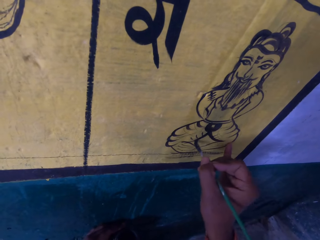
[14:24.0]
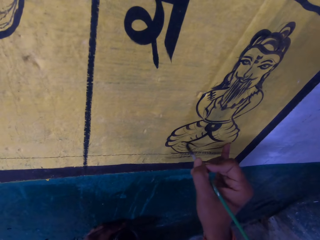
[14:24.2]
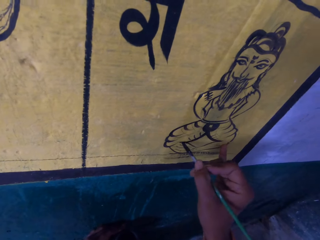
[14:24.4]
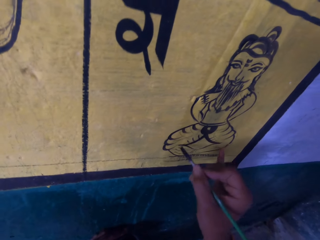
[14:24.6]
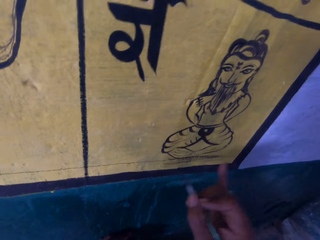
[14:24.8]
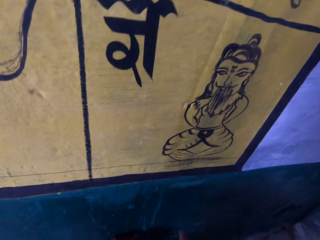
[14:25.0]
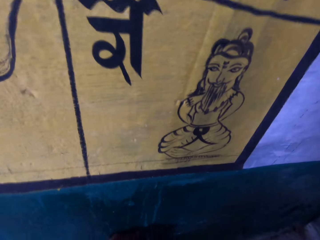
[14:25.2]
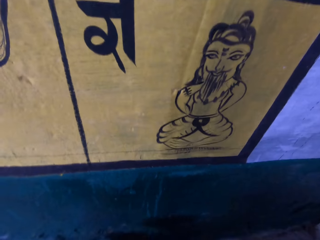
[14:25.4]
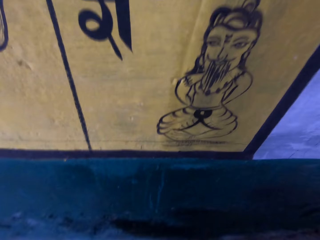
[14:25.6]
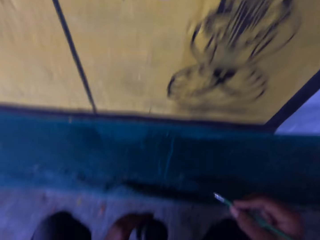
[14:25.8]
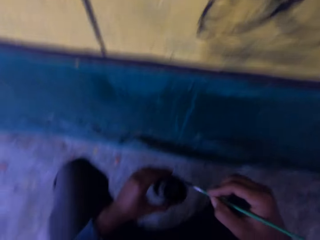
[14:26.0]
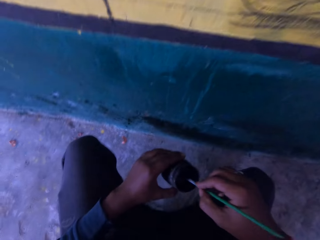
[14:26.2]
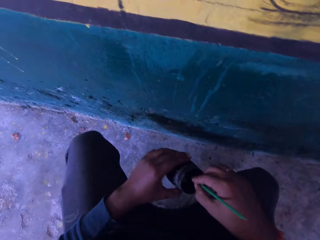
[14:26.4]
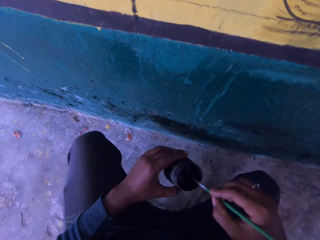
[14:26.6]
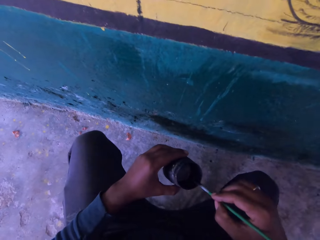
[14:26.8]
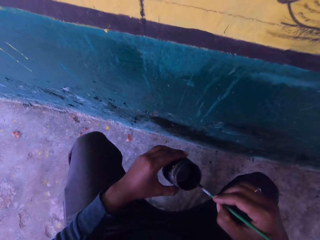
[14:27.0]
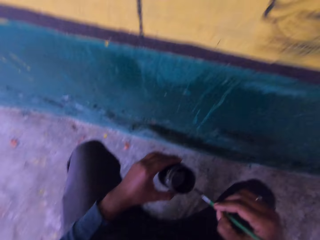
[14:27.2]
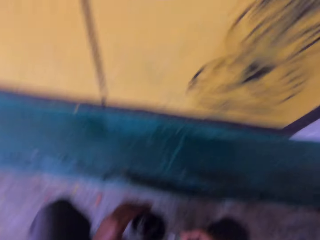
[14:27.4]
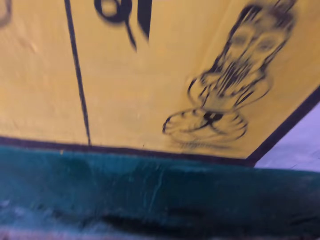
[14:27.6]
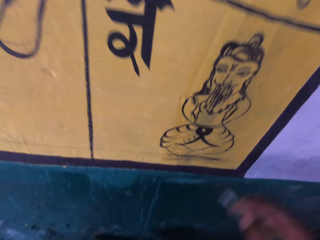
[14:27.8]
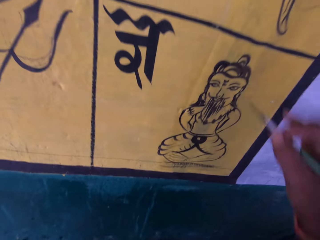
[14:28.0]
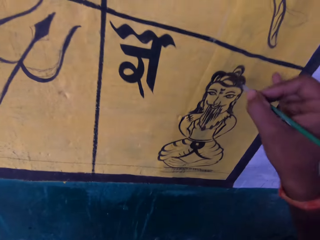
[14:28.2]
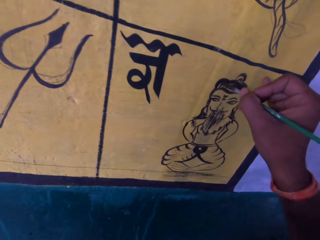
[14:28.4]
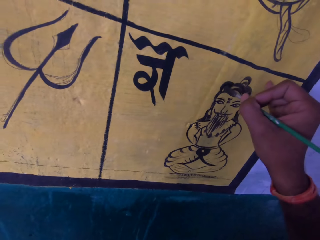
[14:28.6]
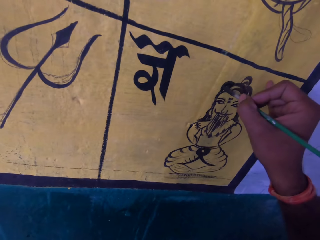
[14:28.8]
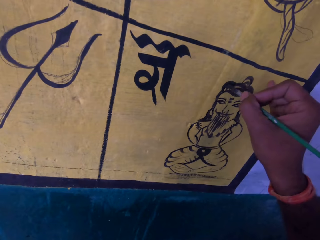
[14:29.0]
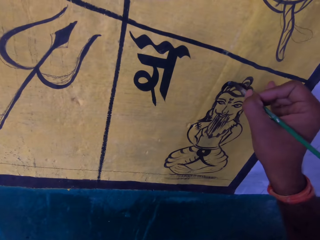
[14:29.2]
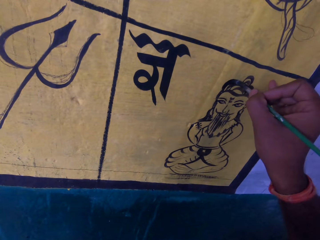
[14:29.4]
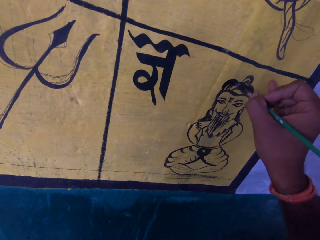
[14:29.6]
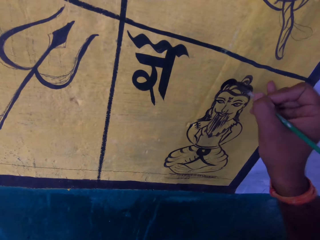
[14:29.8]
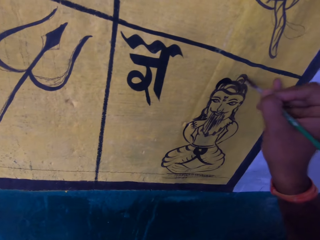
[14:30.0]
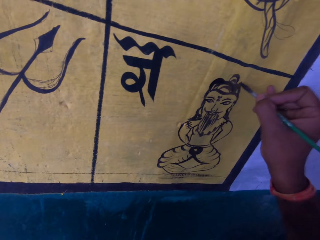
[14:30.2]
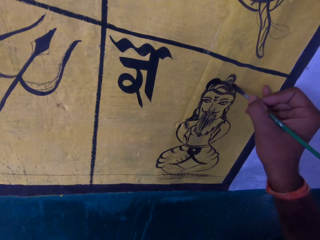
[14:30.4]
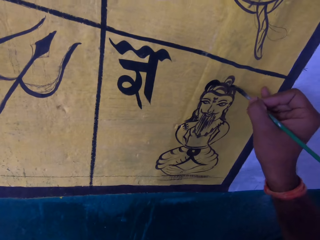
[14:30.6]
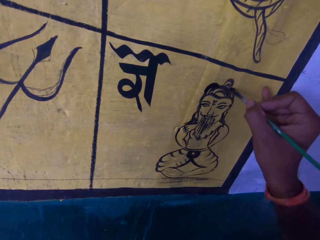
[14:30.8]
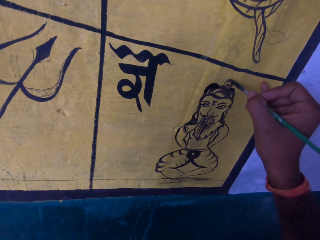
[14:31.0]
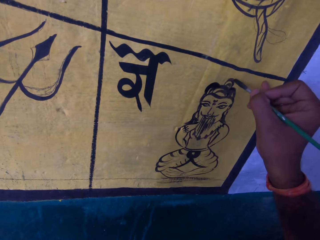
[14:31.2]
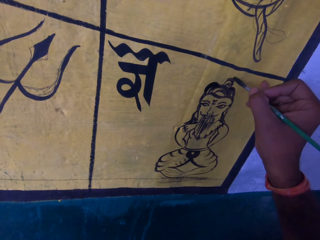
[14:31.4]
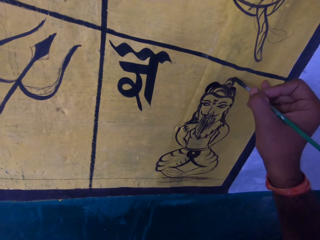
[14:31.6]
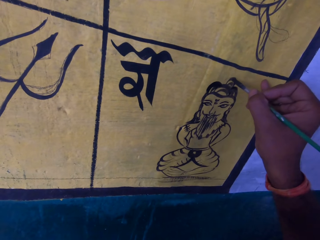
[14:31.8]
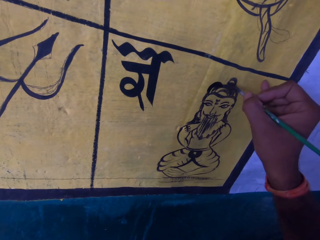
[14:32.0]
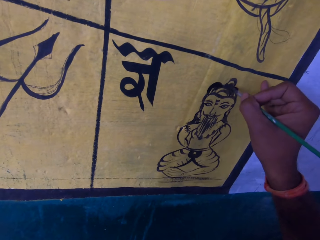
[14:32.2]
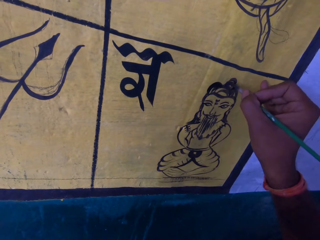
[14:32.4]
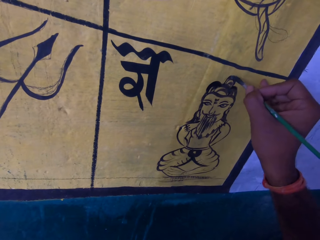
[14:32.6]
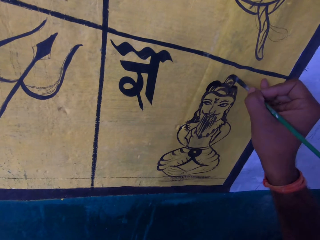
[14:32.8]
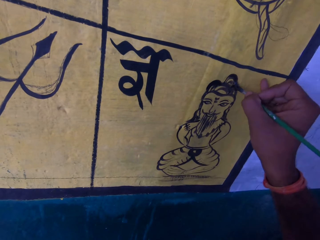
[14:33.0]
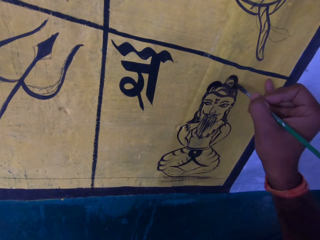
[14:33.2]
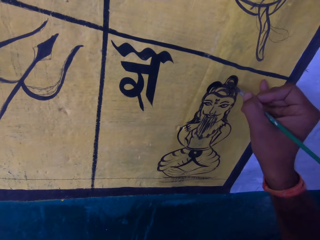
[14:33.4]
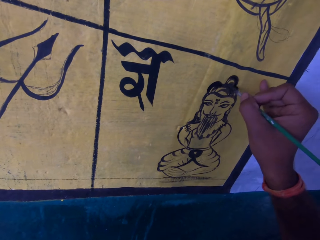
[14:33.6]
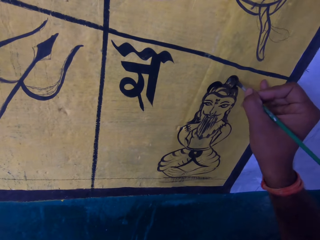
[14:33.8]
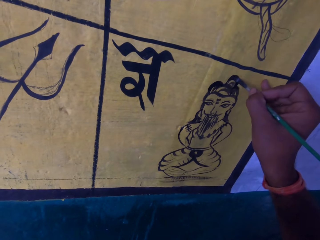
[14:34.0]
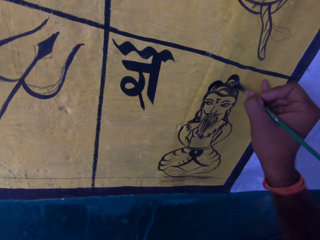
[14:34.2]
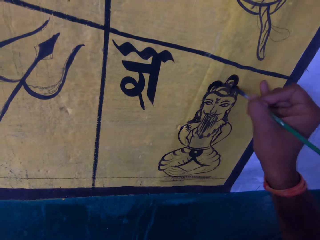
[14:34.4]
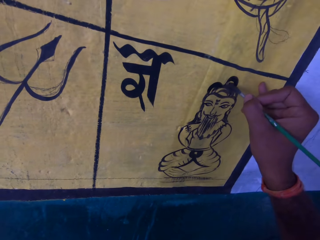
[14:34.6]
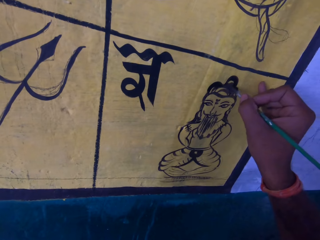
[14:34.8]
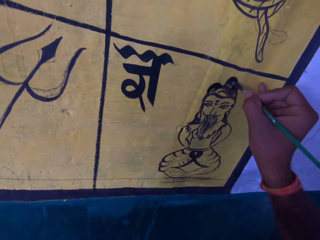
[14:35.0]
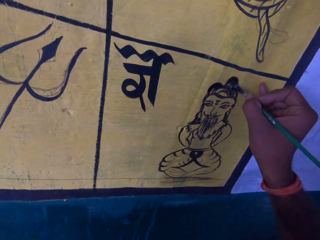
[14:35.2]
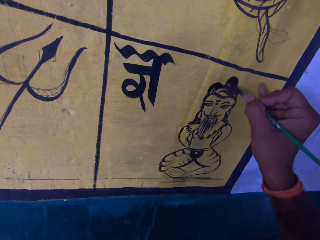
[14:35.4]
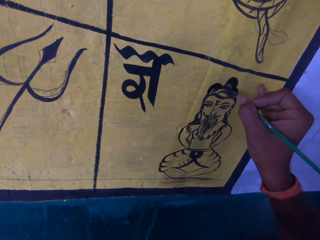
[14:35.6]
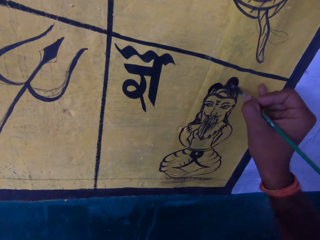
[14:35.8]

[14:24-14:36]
The camera wearer removes the paint brush from the paint wall. They dip the paint brush in a paint can. They wipe the paint brush on the edge of the paint can. They draw an image using the paint brush. They paint the paint wall with the paint brush.

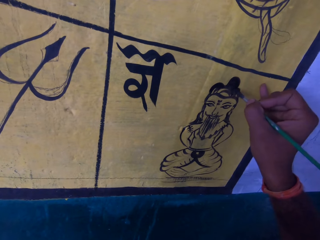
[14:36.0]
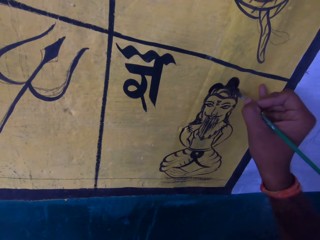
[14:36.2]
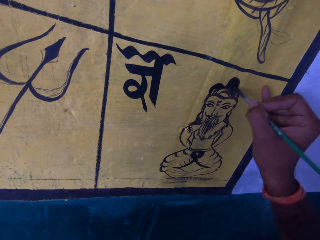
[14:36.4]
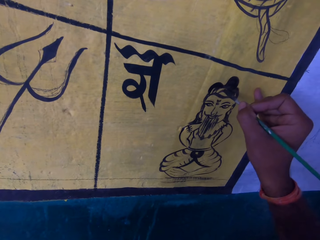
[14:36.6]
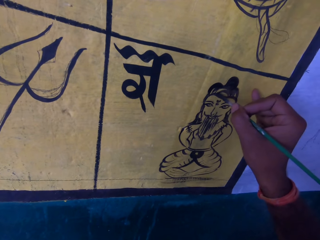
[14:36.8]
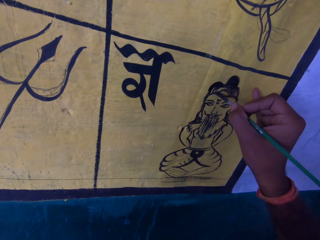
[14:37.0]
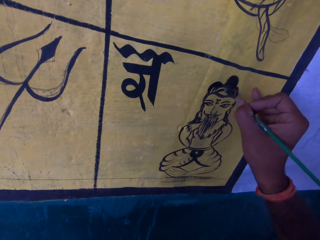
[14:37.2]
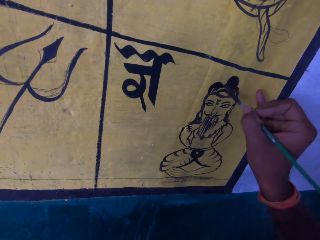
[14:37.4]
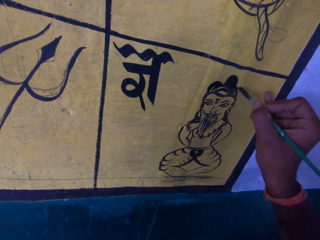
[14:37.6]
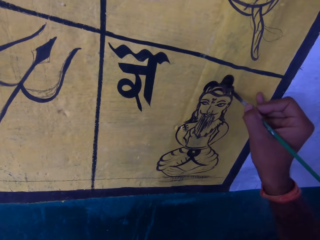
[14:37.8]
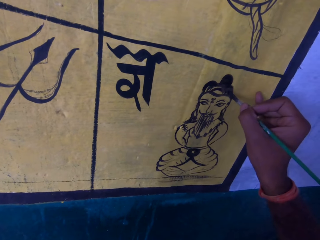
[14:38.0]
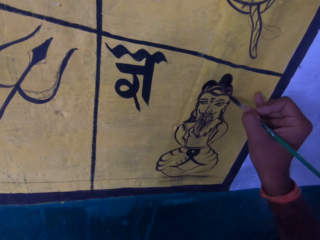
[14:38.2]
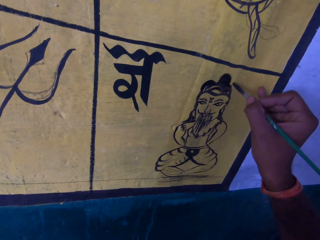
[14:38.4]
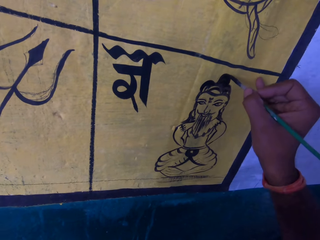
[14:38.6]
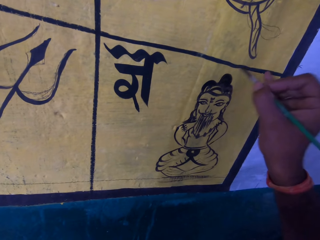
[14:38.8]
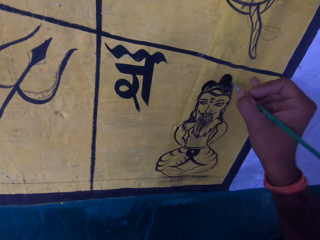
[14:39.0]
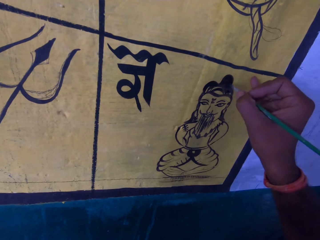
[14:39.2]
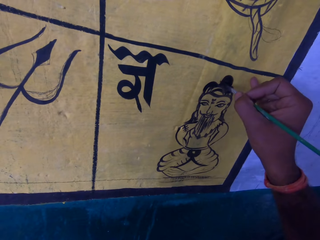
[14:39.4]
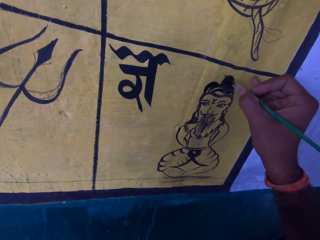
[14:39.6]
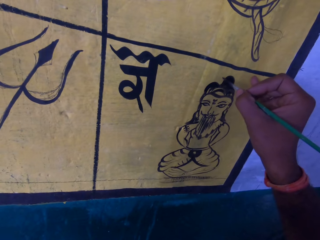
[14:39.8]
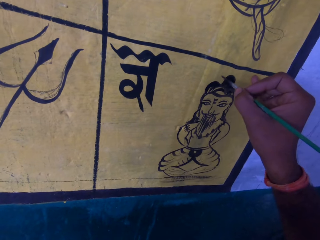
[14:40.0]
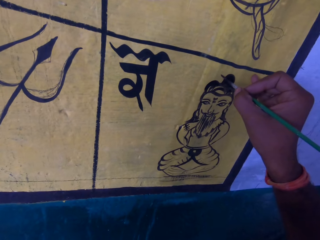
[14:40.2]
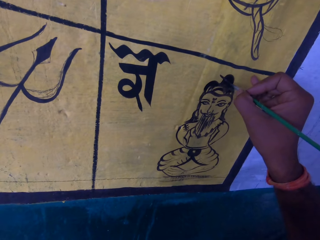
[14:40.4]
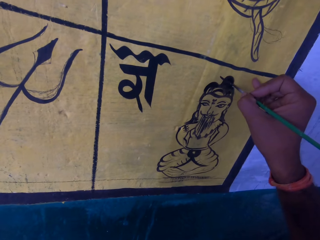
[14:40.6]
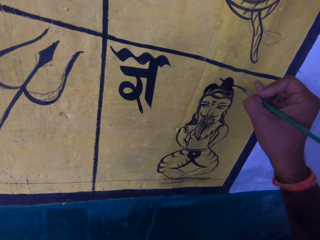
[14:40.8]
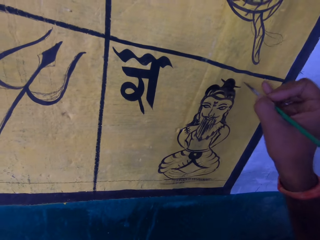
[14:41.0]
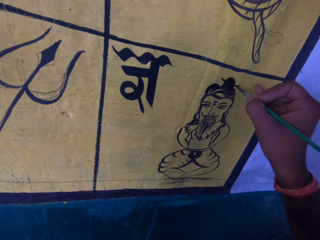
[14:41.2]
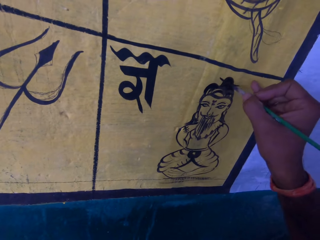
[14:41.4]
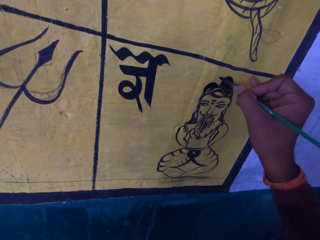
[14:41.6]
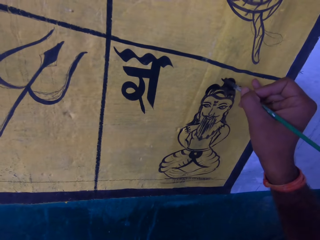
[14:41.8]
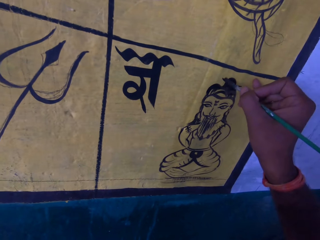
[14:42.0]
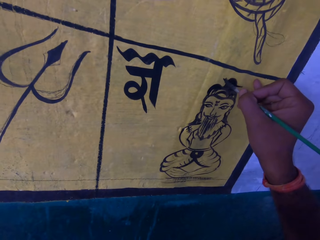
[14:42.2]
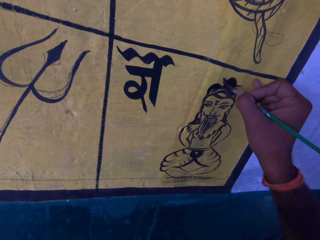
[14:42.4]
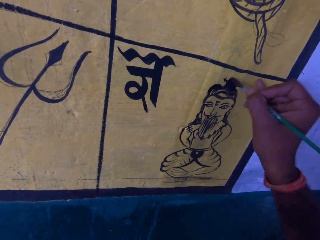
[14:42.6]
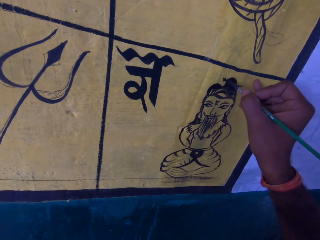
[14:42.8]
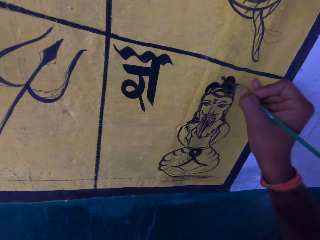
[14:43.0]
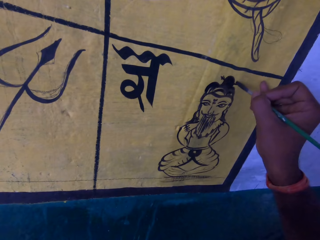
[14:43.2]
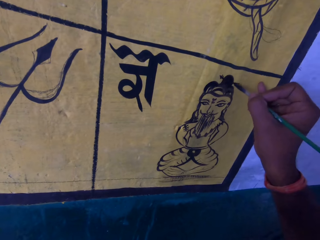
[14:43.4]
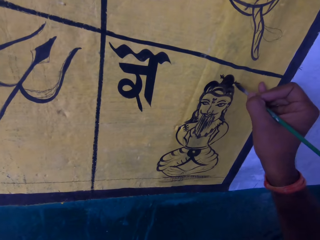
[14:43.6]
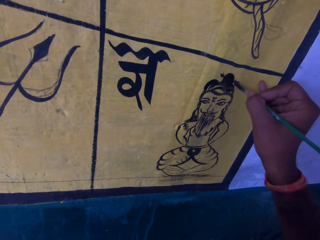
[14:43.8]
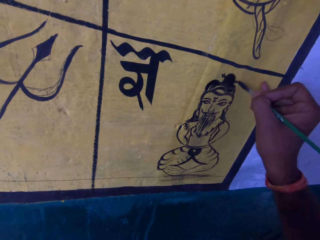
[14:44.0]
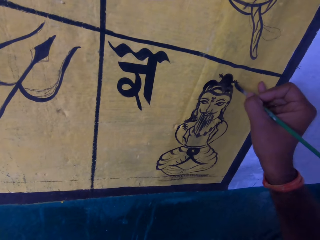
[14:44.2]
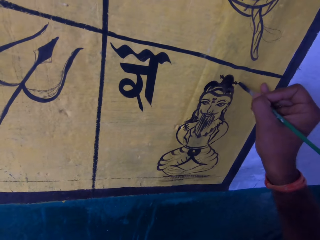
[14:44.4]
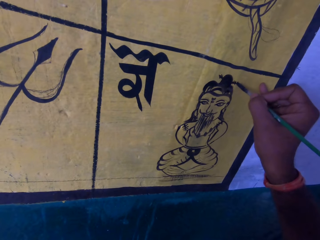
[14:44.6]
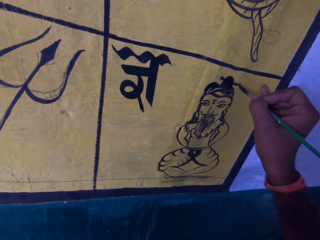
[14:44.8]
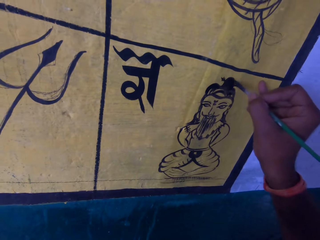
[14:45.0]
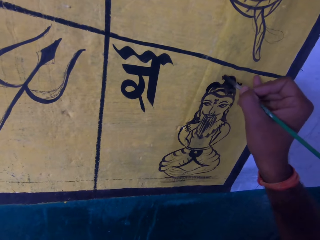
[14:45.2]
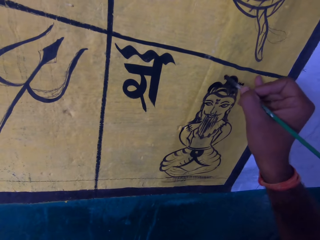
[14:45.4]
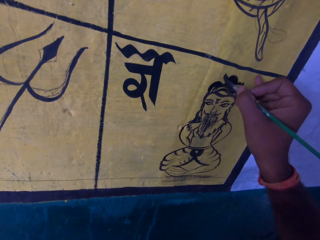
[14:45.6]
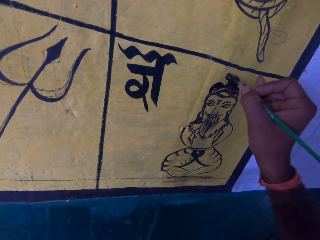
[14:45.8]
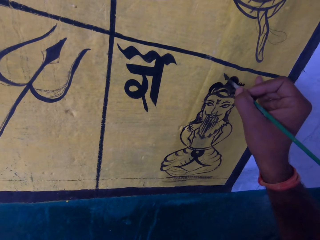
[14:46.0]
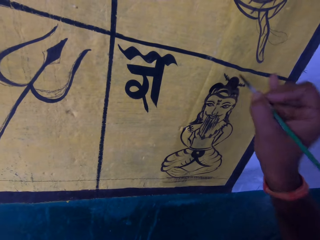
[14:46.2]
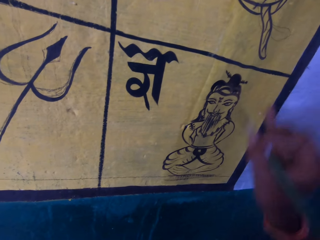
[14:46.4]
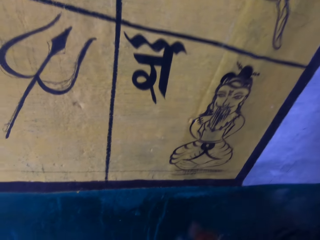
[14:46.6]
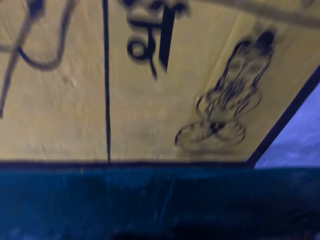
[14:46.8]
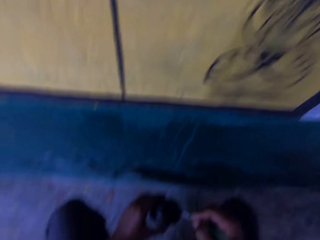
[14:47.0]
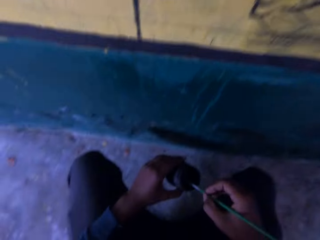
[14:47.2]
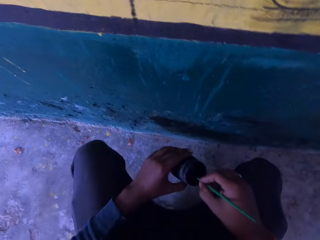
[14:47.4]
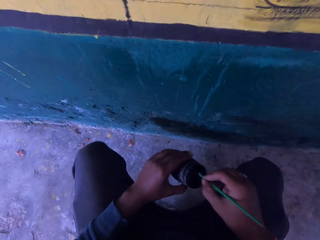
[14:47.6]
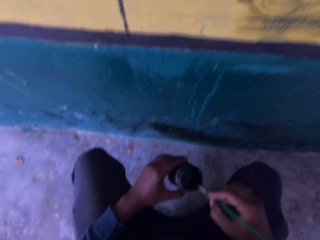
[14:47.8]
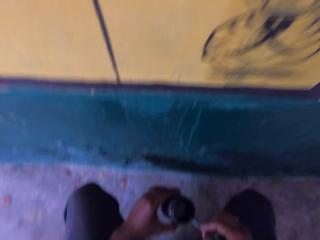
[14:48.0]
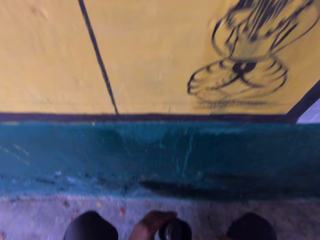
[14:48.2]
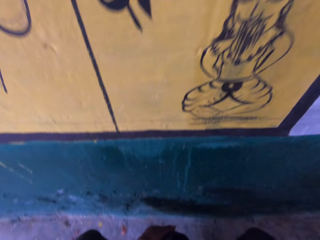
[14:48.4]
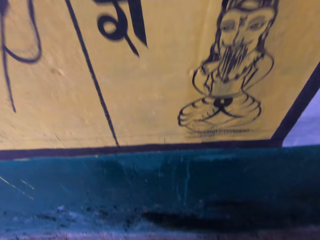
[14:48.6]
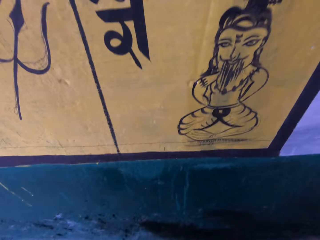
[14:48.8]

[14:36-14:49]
The camera wearer removes the paint brush from the paint wall. They dip the paint brush in a paint can and wipe the paint brush on the edge of the paint can.
